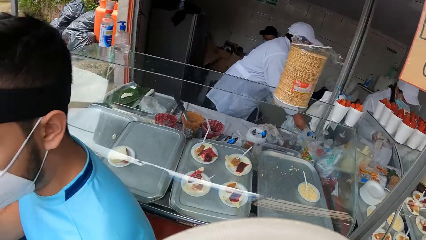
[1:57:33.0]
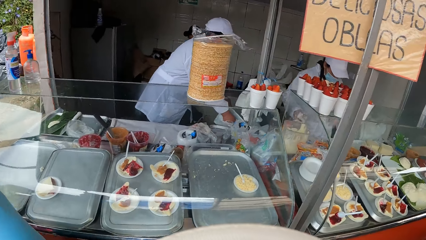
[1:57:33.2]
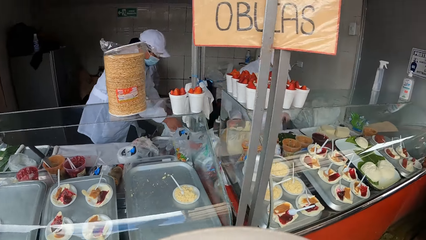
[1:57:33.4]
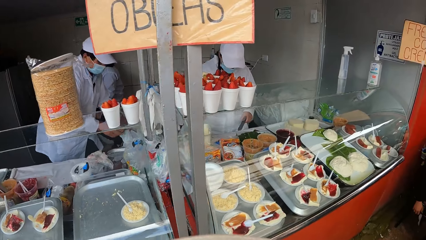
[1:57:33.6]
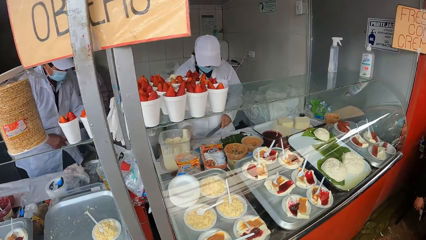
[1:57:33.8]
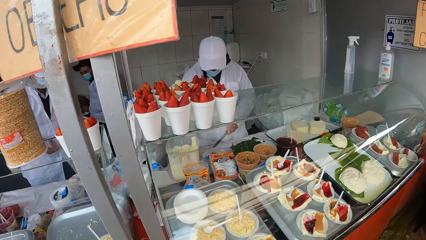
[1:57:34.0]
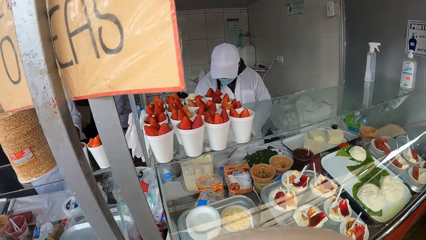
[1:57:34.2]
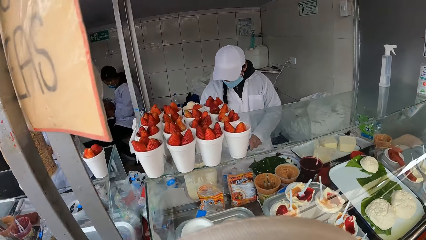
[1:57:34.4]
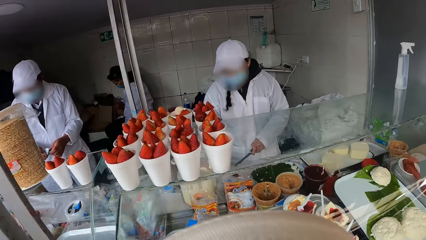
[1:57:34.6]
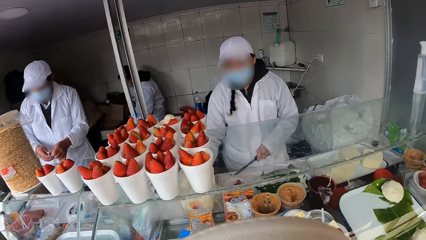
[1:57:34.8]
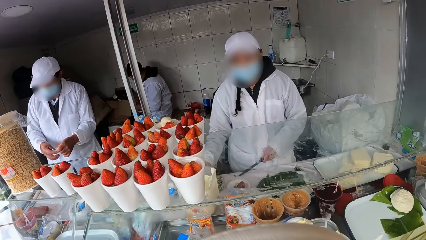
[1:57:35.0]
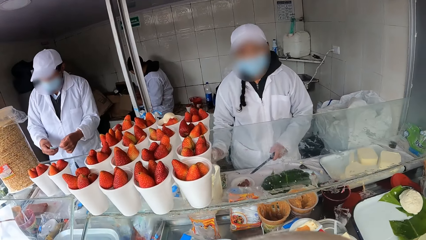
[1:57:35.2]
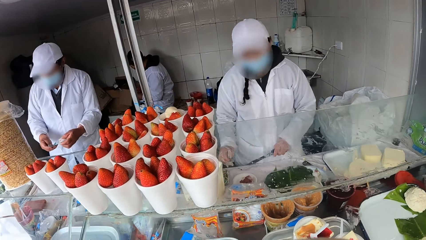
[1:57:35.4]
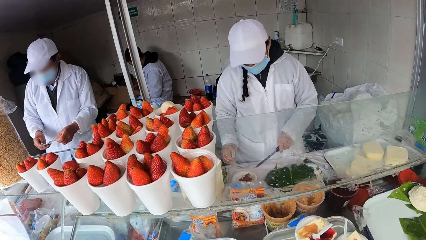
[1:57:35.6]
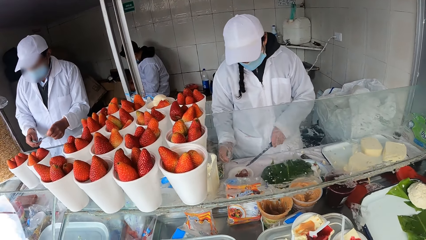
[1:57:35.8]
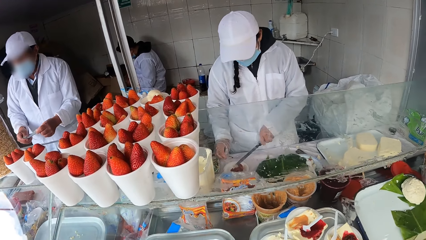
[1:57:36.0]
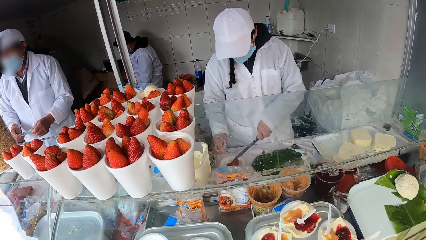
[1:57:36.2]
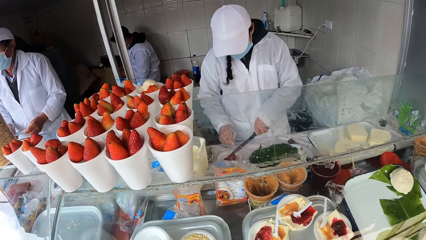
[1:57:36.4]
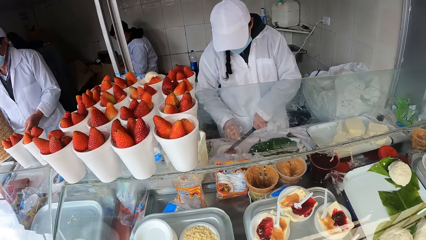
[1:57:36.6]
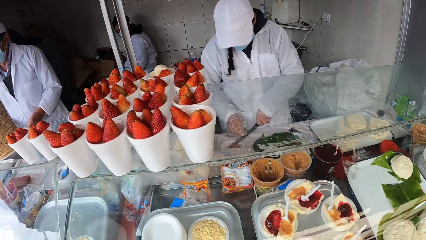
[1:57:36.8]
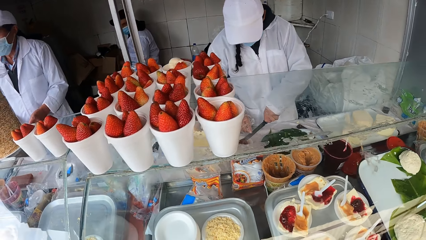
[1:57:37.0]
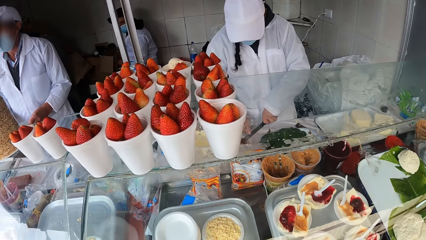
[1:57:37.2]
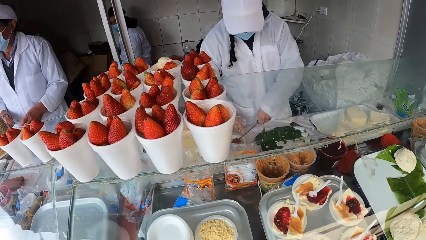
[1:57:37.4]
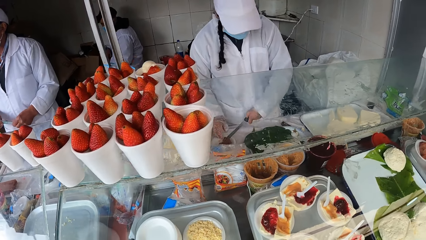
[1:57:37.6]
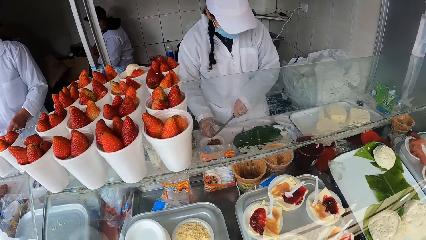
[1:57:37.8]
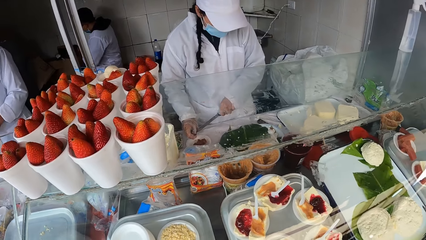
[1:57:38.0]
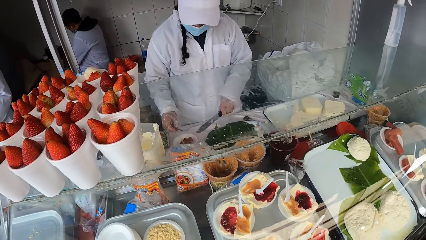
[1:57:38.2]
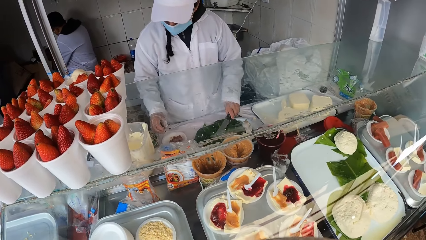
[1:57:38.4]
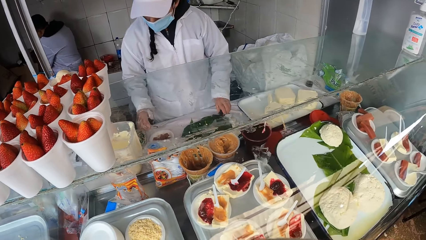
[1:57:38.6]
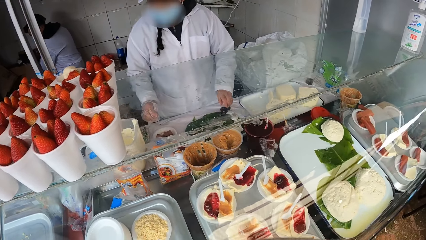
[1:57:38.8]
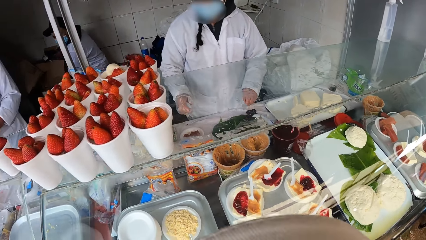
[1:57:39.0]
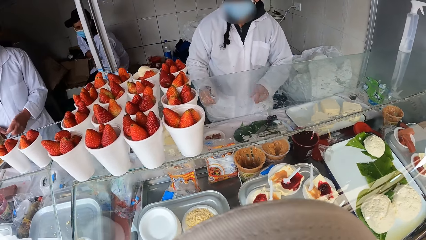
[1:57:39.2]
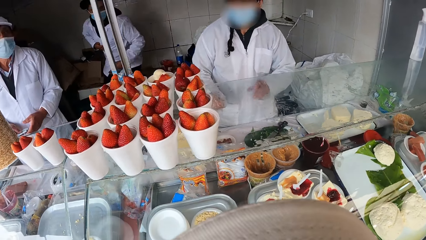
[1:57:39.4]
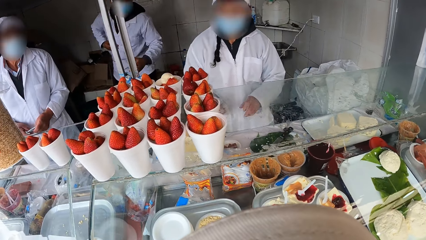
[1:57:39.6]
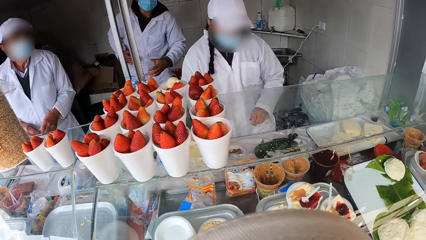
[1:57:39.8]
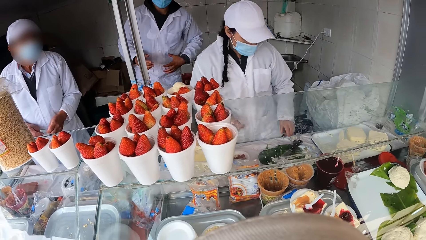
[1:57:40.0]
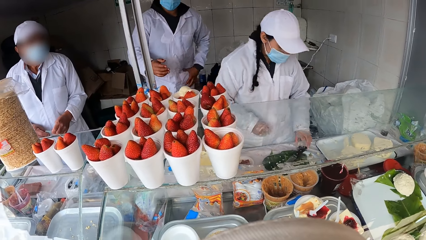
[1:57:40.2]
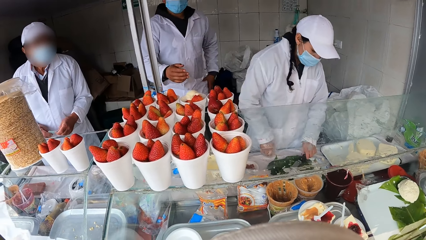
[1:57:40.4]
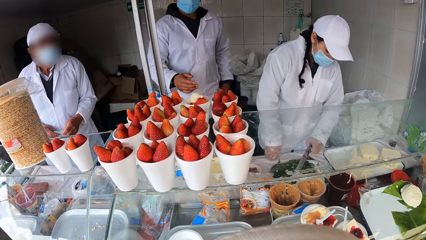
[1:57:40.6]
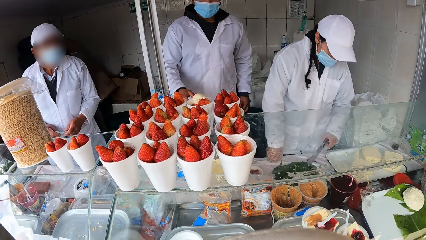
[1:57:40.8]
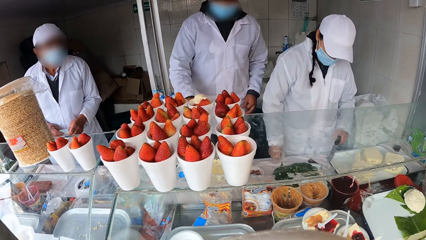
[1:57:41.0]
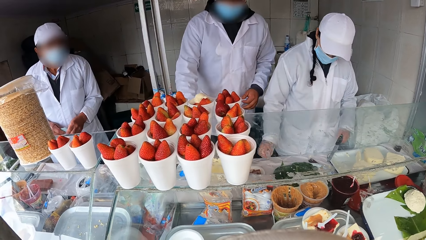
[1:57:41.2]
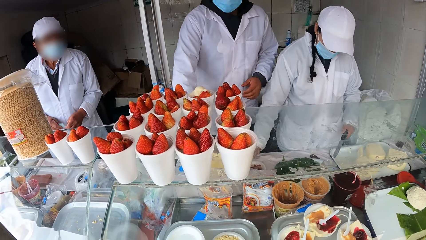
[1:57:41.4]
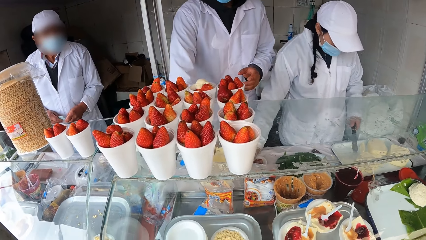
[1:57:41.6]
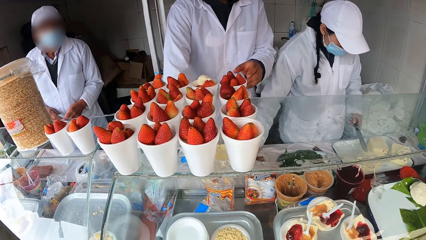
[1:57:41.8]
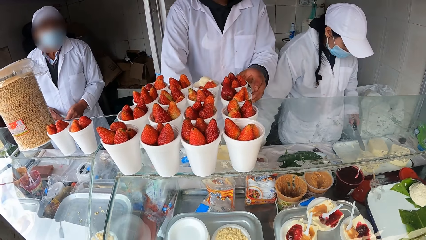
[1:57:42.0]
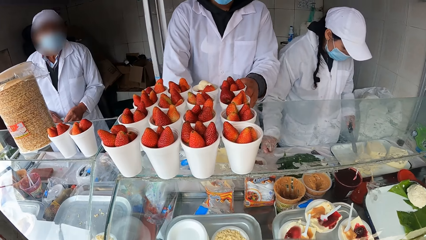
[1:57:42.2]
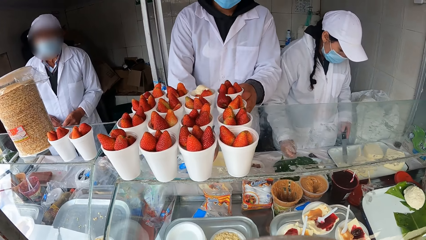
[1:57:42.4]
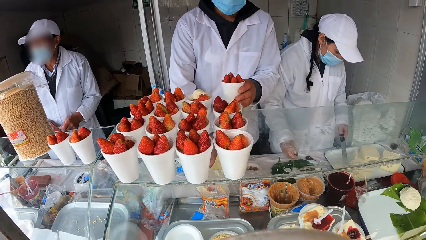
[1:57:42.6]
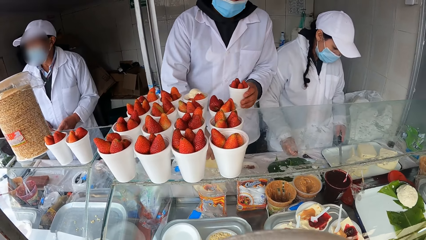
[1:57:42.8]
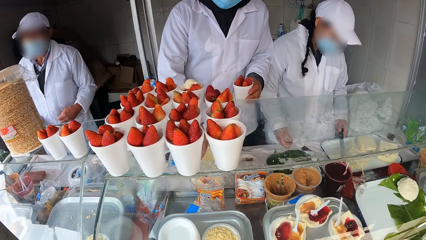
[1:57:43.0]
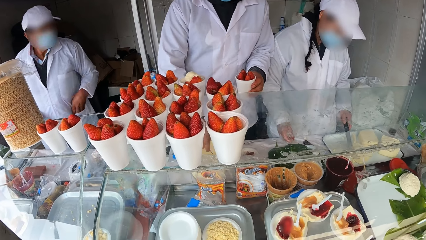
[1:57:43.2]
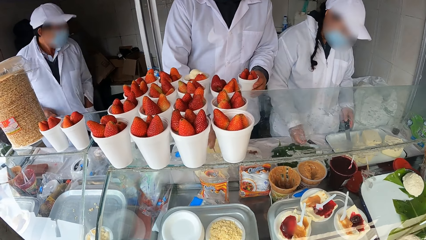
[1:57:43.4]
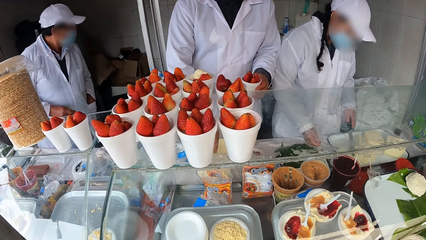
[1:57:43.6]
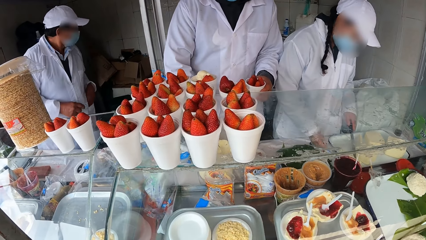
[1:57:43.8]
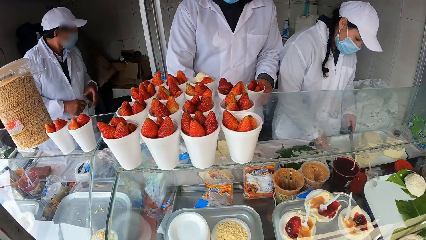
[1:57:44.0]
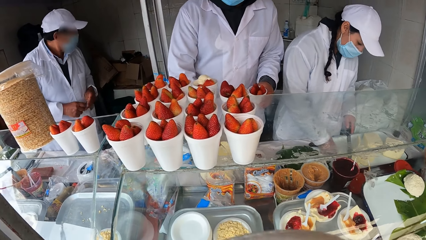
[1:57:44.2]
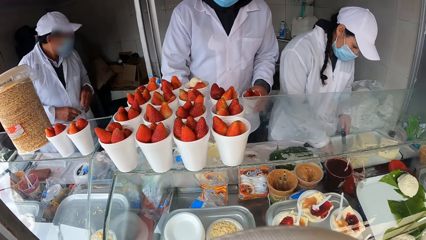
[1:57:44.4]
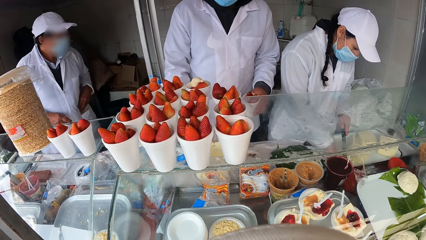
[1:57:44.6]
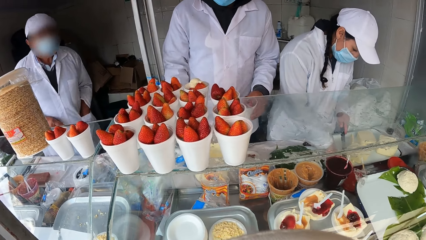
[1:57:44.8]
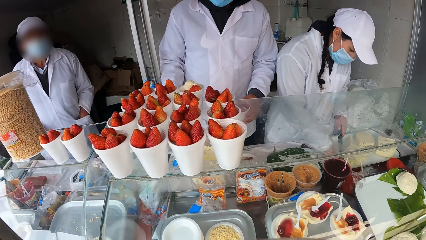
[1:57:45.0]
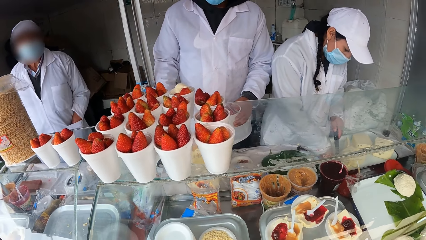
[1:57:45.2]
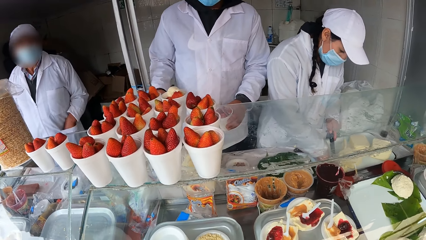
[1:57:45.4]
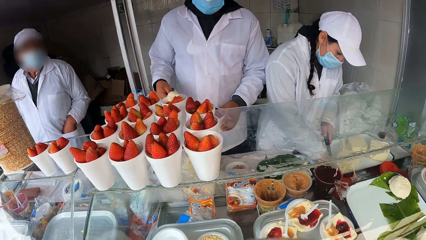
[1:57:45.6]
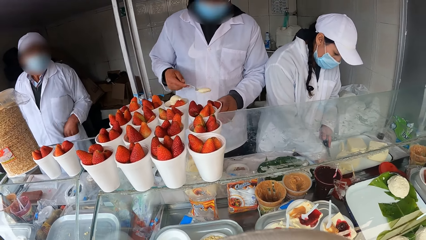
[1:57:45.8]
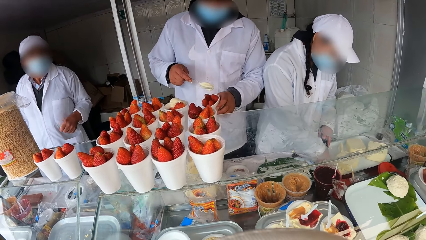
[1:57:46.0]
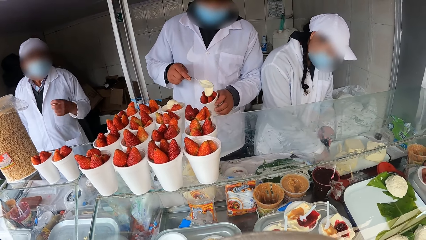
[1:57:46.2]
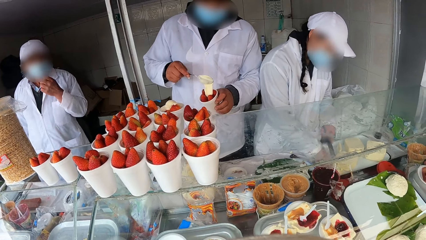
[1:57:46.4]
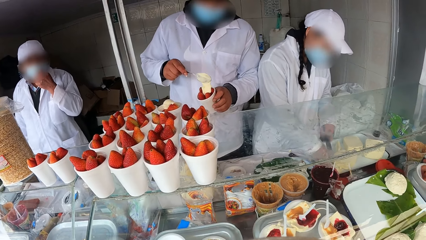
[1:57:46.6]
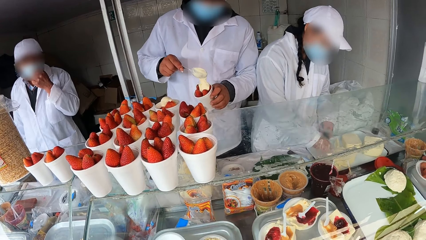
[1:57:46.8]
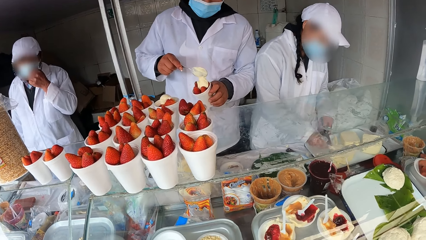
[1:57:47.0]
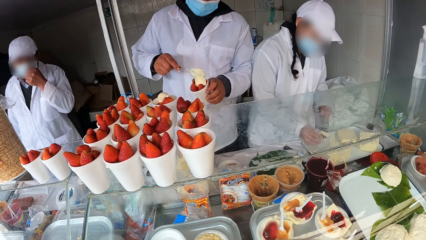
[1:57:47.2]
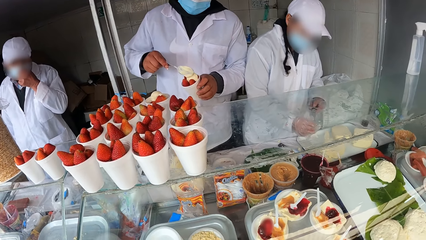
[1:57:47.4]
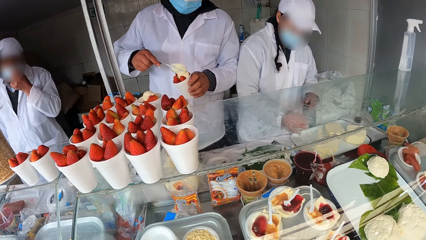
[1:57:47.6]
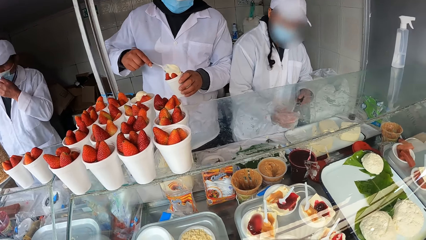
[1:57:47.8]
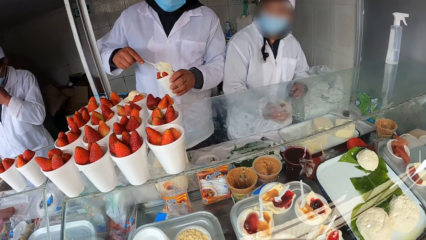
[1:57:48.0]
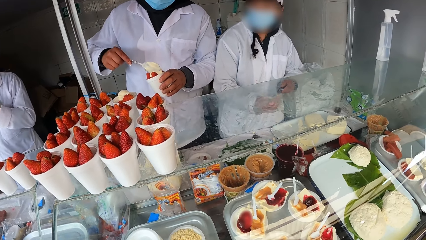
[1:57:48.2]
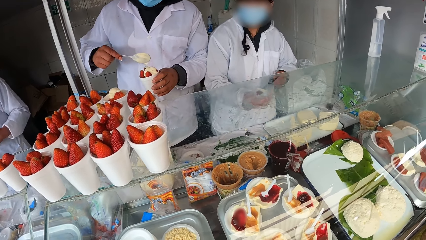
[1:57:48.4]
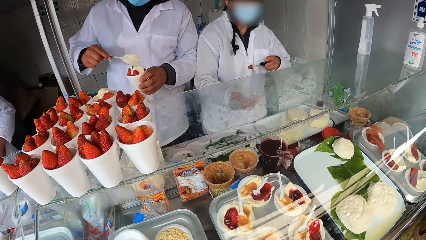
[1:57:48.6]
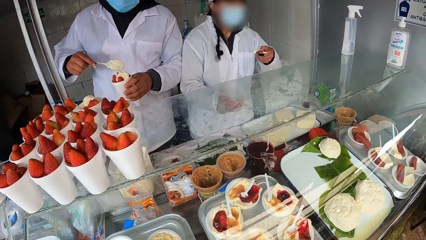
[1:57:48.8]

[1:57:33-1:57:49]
The camera wearer walks to a food stand. The first food vendor stretches the money in his hands. A second food vendor cuts food on the table with a knife in her right hand. The camera wearer interacts with the second food vendor. The second food vendor holds the knife with the left hand. The first food vendor interacts with the man. The camera wearer looks at the strawberries. The second food vendor puts the knife in her right hand on the table. A third food vendor walks to the food stand. The second food vendor picks up the knife on the table with her right hand. The third food vendor interacts with the camera wearer, picks up a cup of strawberry on the food stand with his left hand, and stirs yoghurt in a container on the table with a spoon in his right hand. The first food vendor dips his left hand in the pocket of his coat. The second food vendor cuts a food on the table with the knife in her right hand. The first food vendor passes the money in his right hand to his left hand and puts the money in his left hand in the pocket of his coat. The third food vendor scoops yoghurt from the container on the table with the spoon in his right hand and pours the yoghurt in the spoon in his right hand on the strawberry in his left hand. The first food vendor adjusts a facemask on his face with his left hand. The second food vendor puts the piece of food on the knife in her left hand with her right hand. The third food vendor holds the cup of strawberries and holds the spoon with the right hand.
